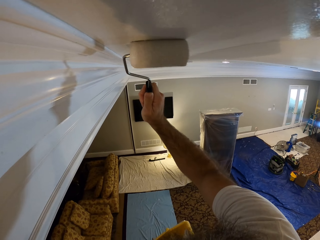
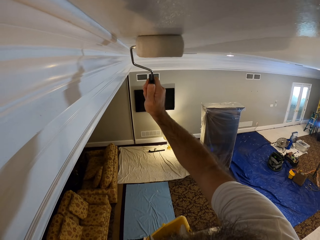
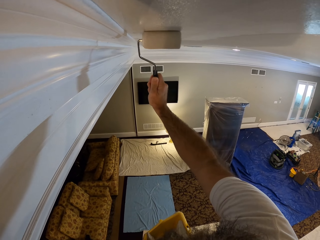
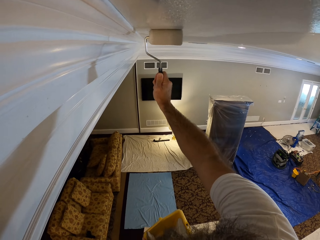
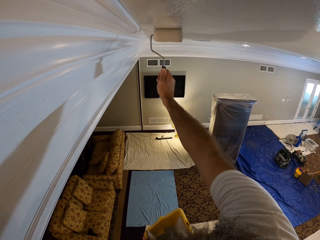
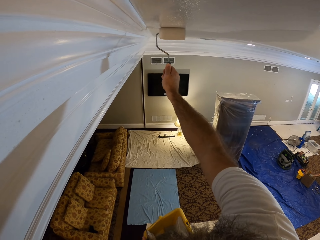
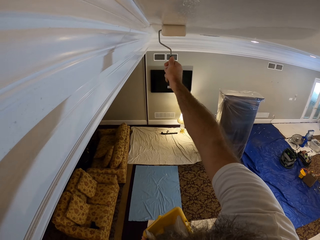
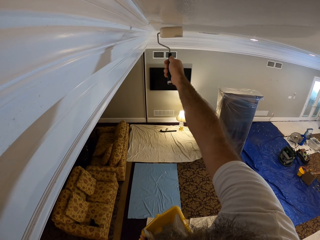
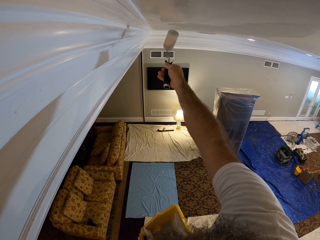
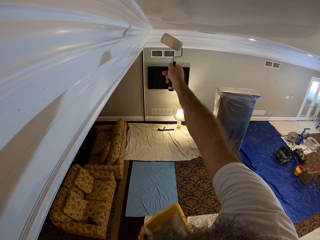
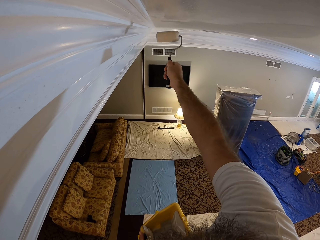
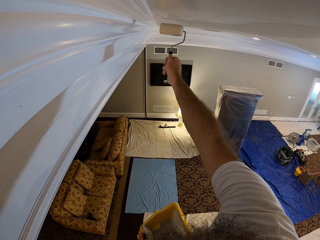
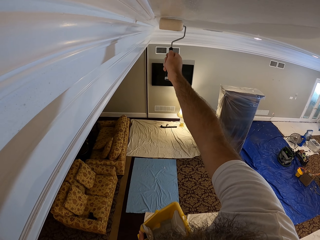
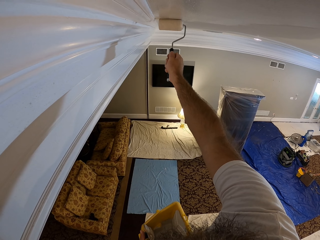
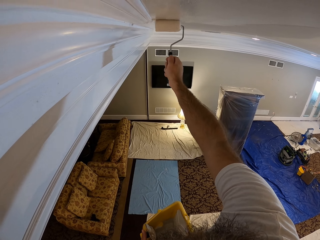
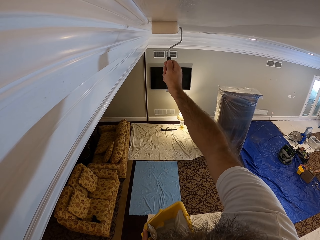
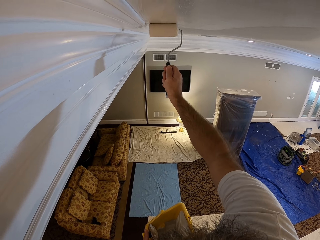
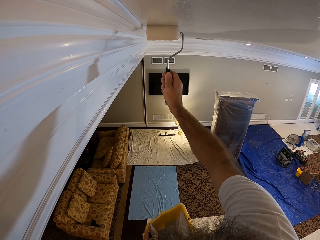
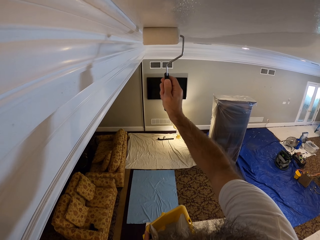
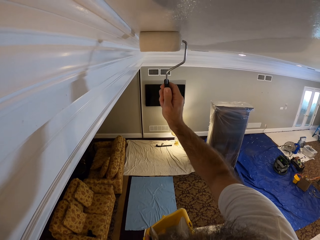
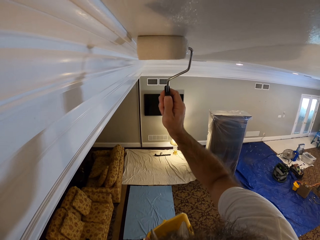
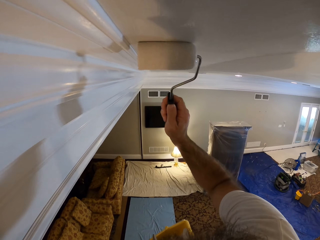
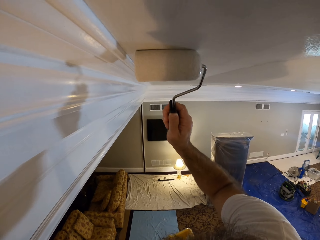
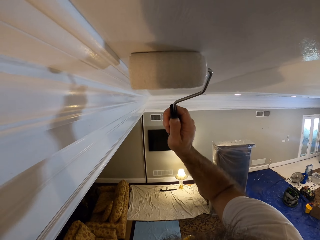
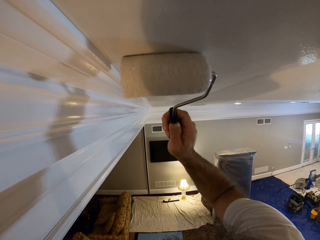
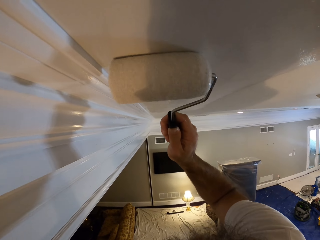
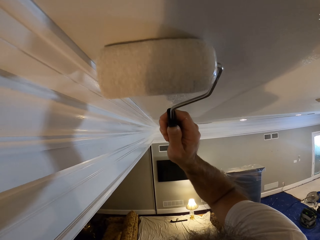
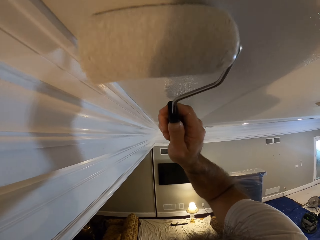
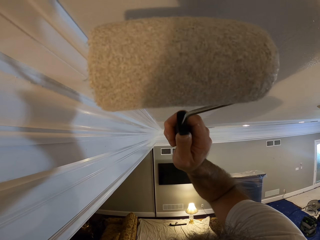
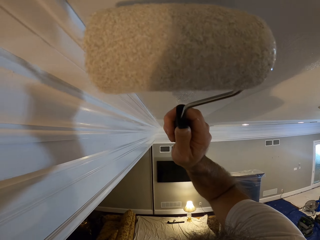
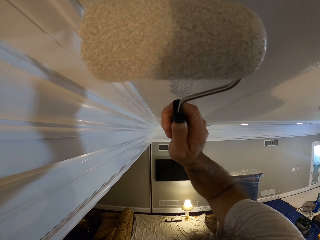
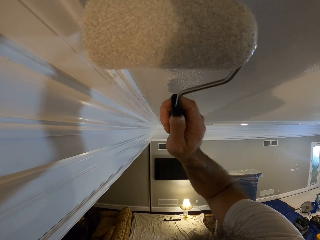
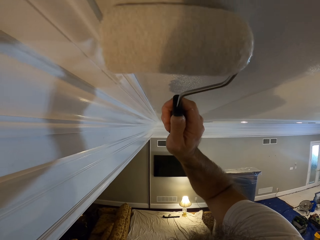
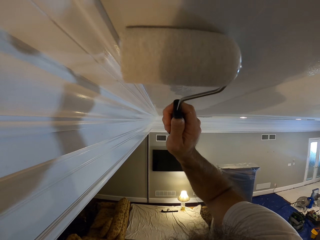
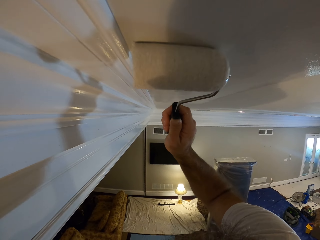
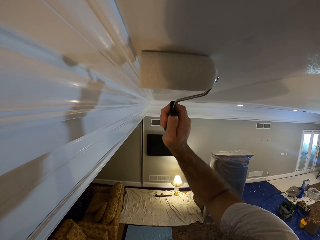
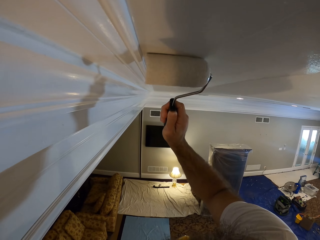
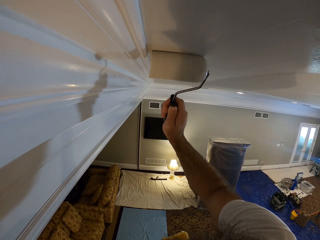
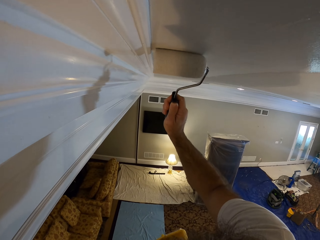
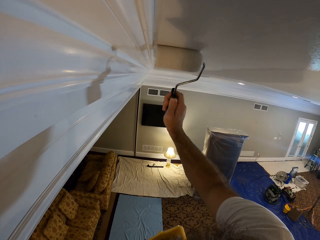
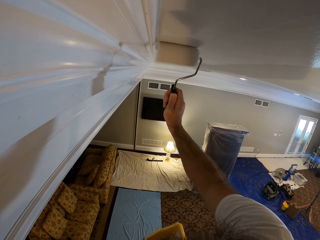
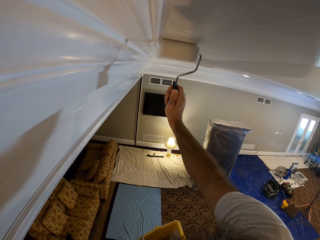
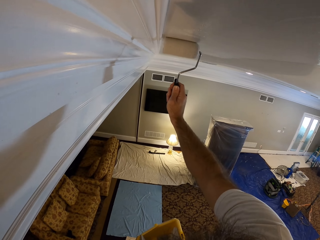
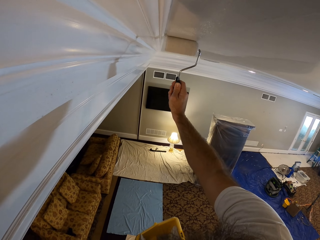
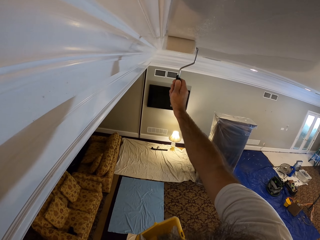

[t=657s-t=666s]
The camera wearer turns the brush. They paint the ceiling board.

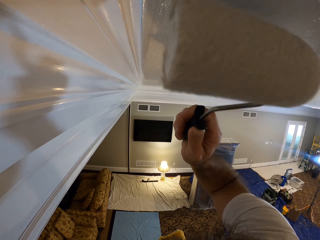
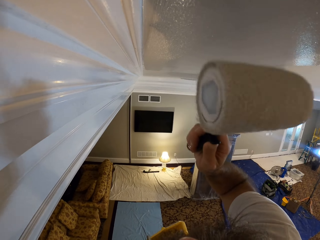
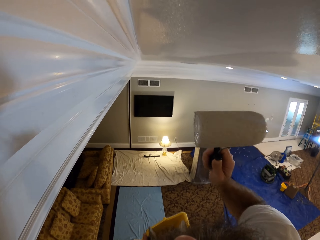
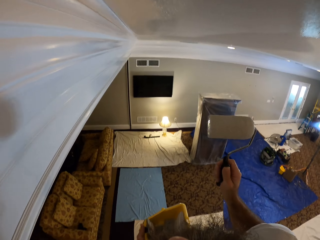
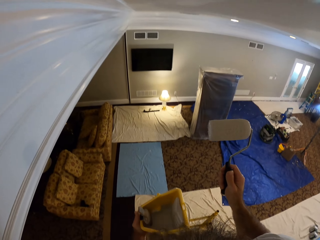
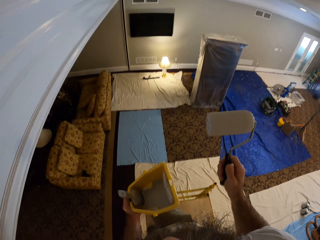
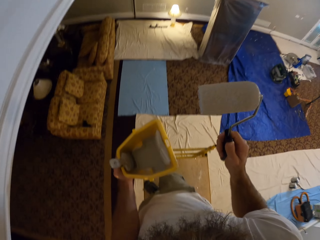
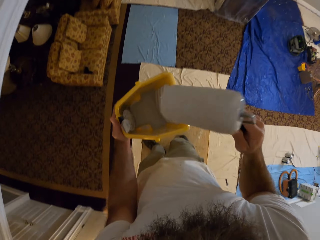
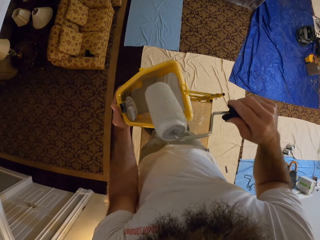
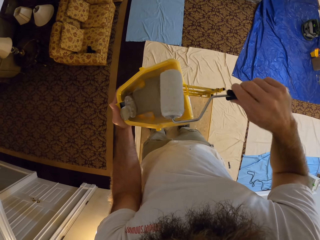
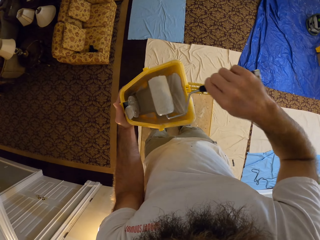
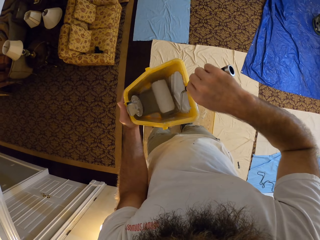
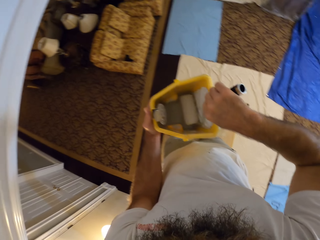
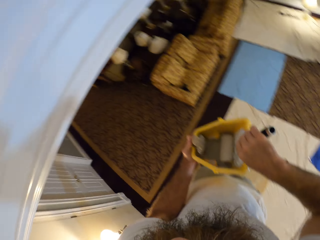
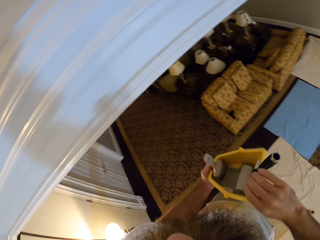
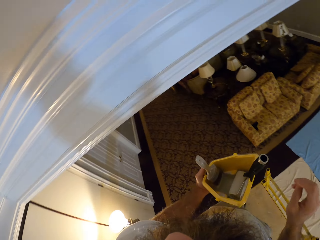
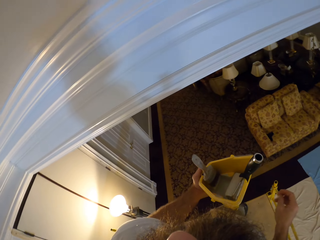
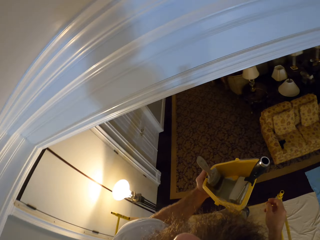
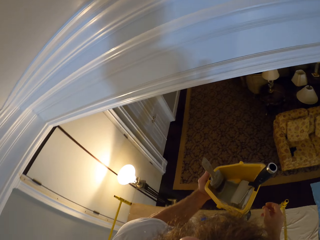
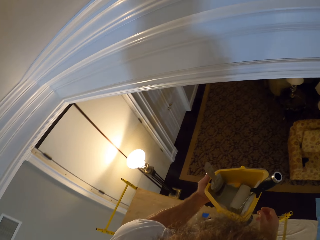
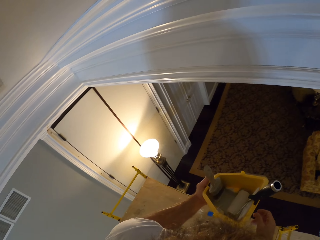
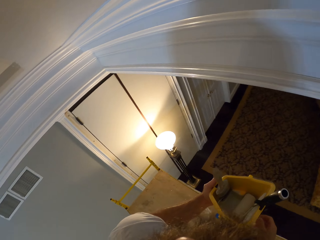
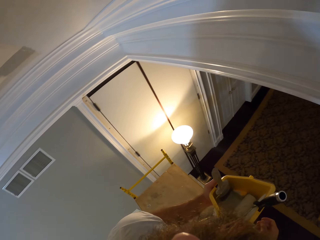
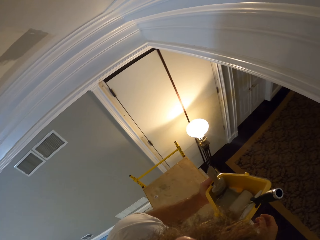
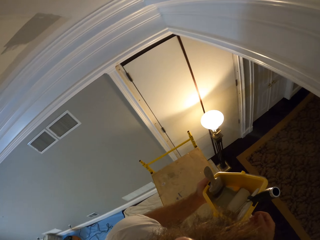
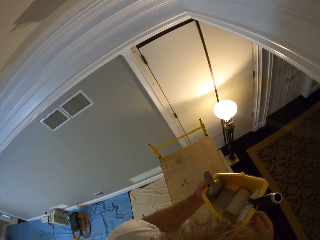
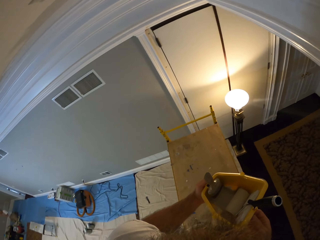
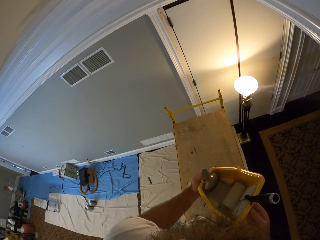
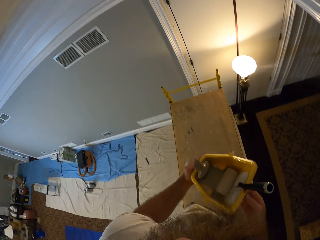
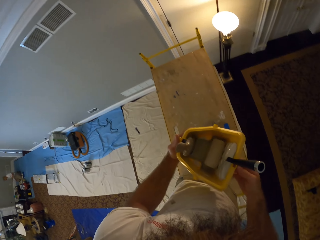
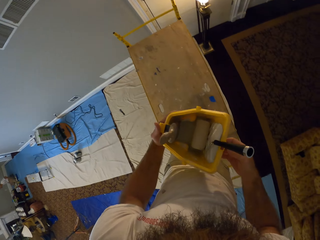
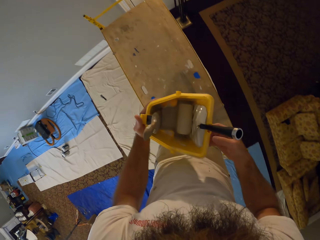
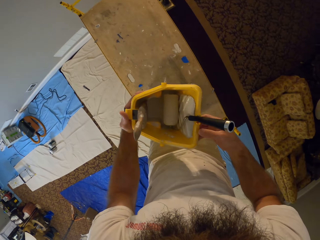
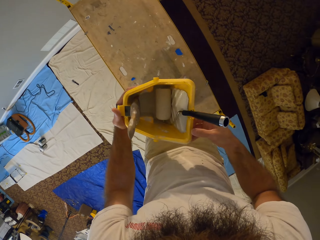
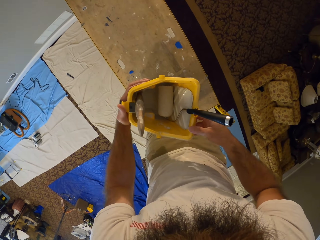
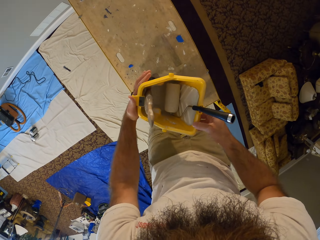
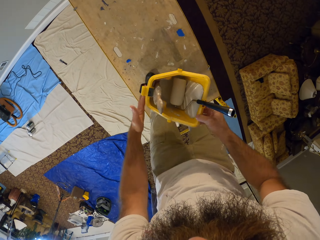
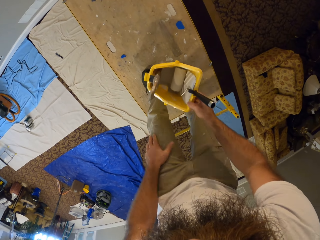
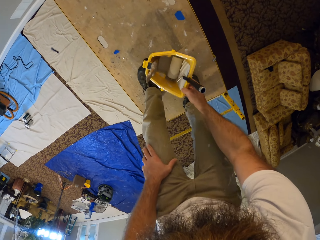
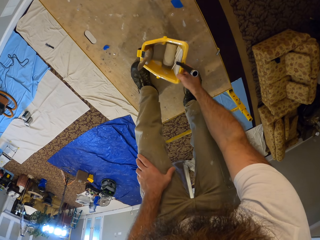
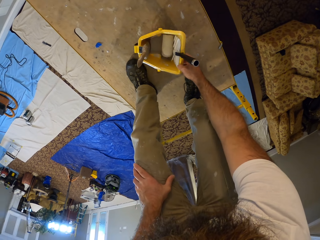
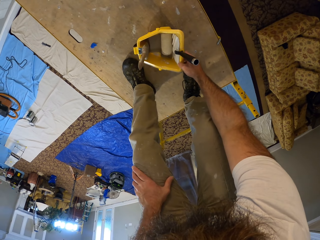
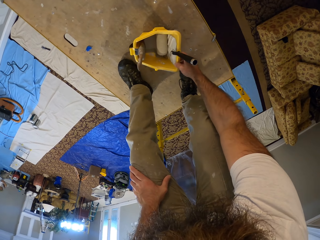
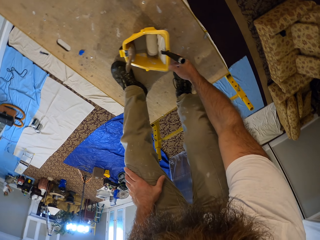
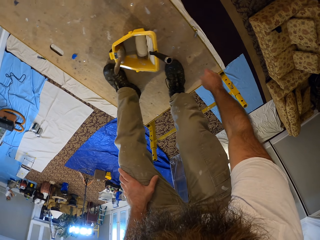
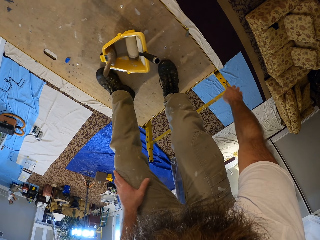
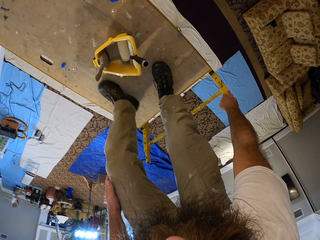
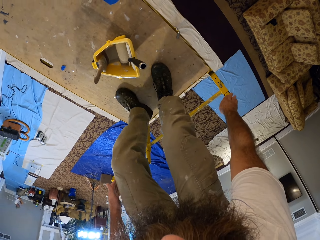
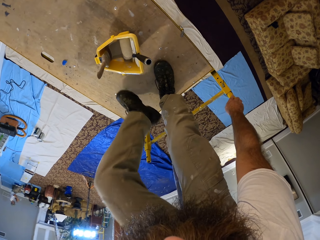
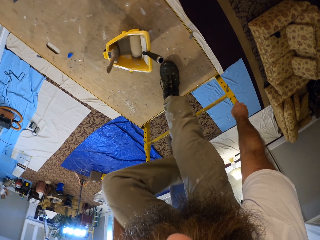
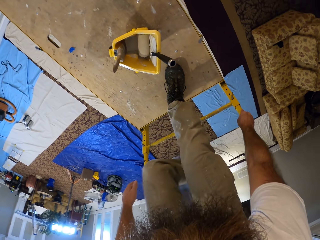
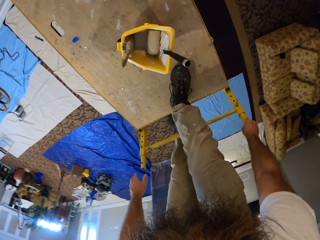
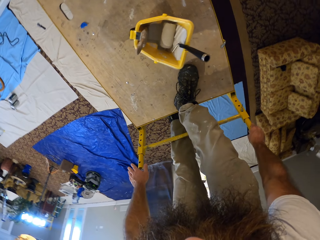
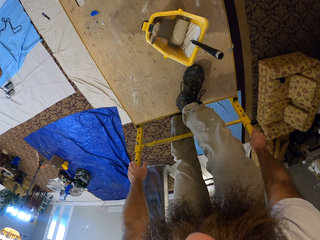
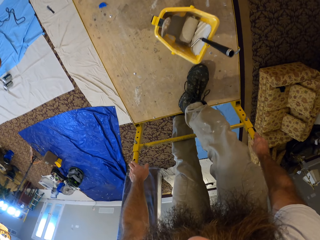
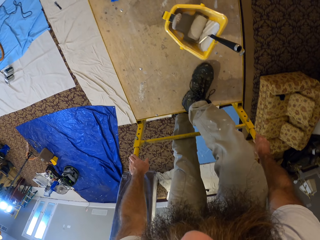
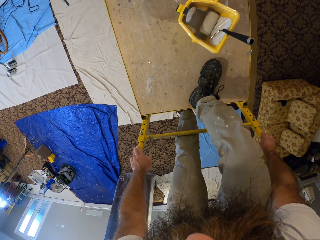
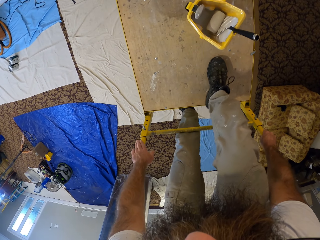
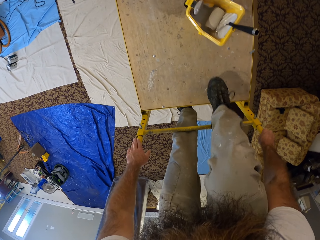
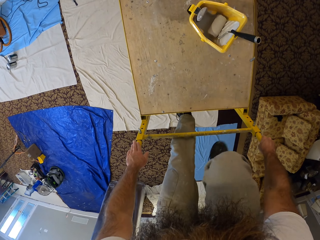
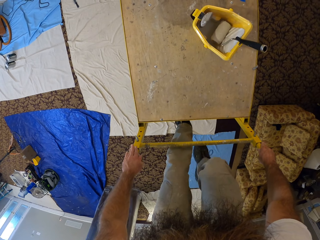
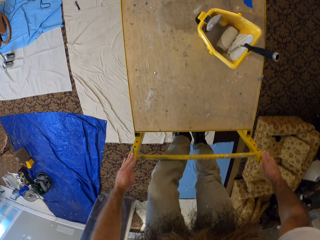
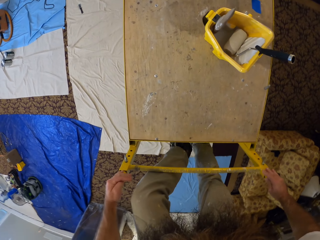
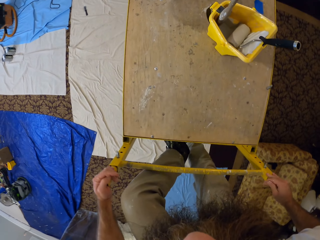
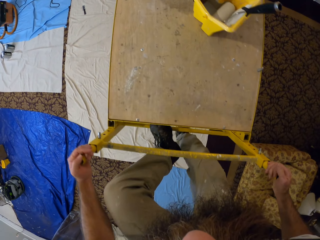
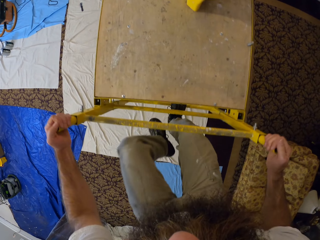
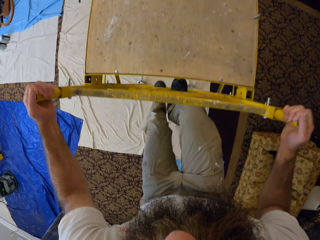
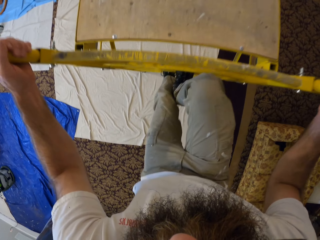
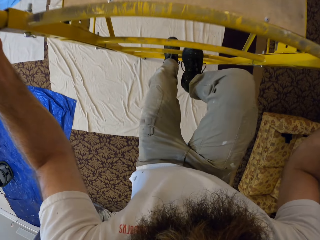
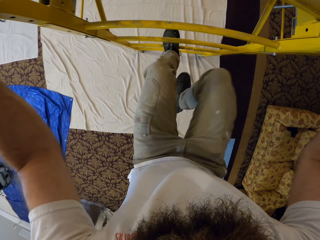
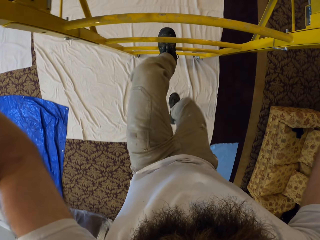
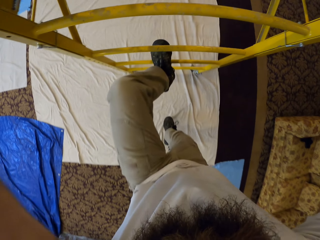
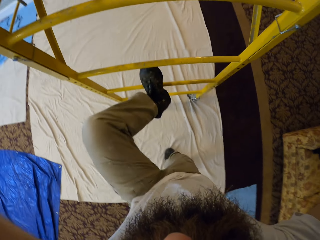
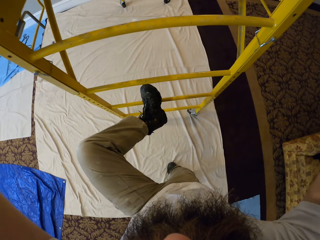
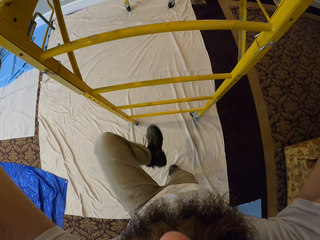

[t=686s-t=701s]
The camera wearer dips the roller brush into the container. He drops the paint roller in the container of paint in his left hand with his right hand. He looks around. He holds the container with both hands. He drops the container on a scaffold with his right hand. He holds the scaffold with his right hand. He climbs down the scaffold with both hands.
